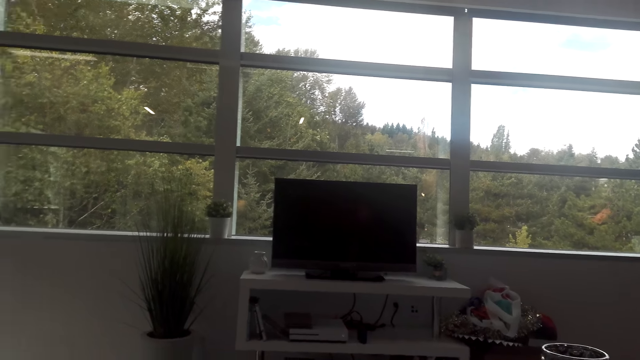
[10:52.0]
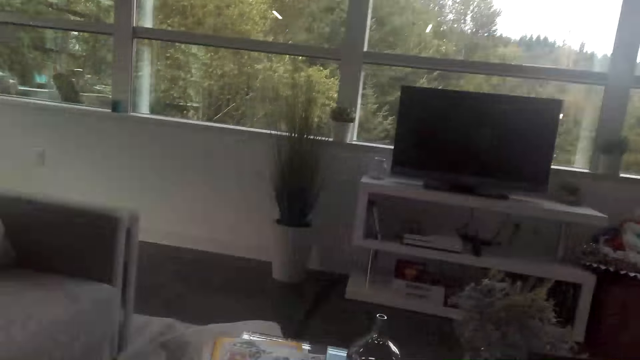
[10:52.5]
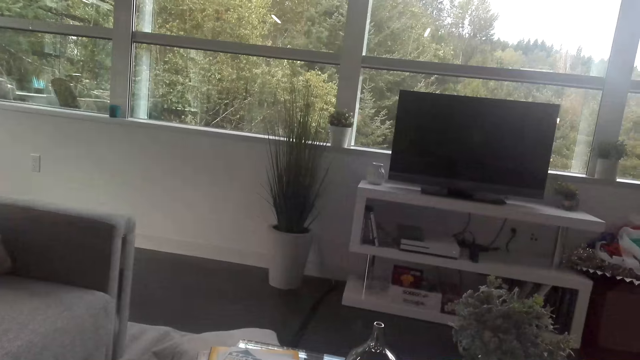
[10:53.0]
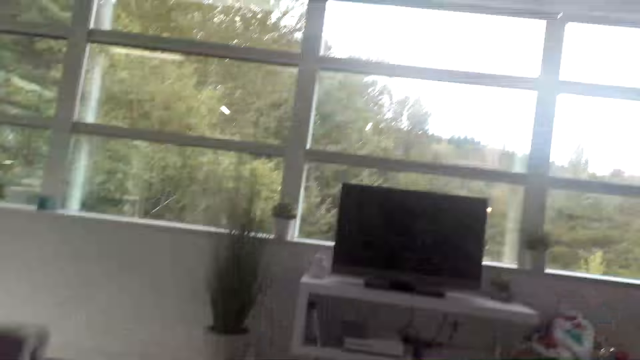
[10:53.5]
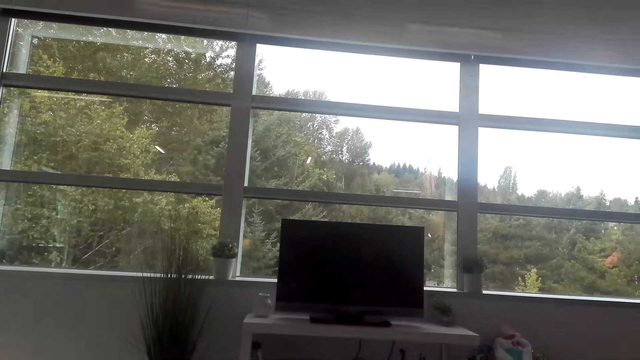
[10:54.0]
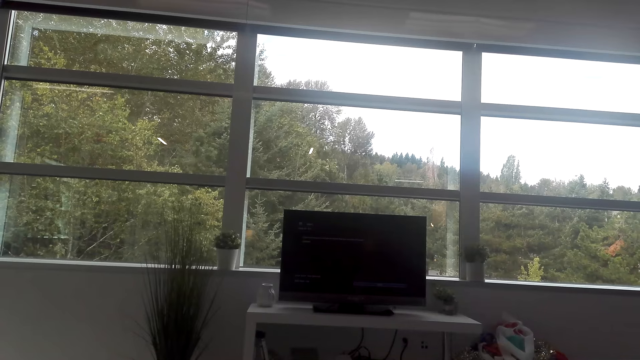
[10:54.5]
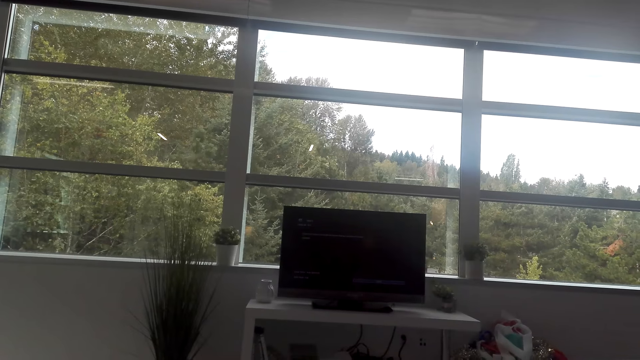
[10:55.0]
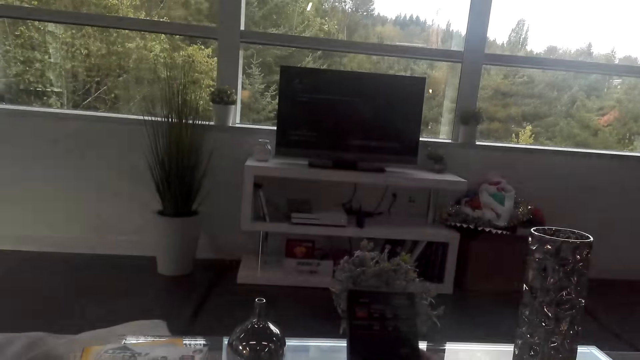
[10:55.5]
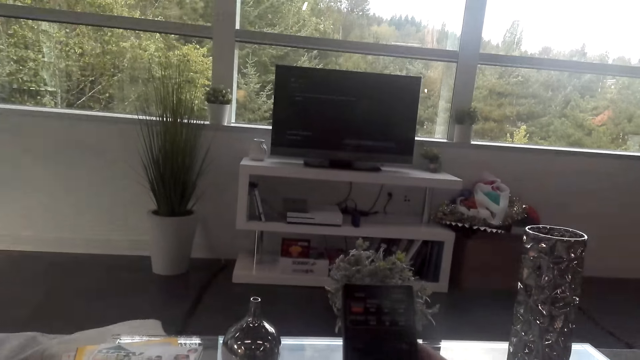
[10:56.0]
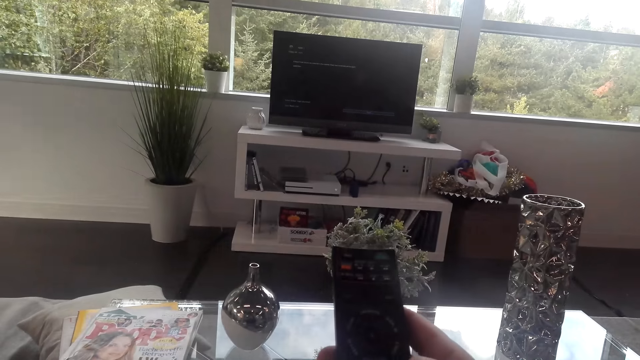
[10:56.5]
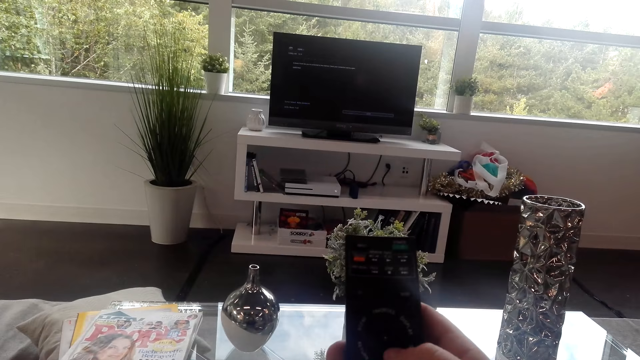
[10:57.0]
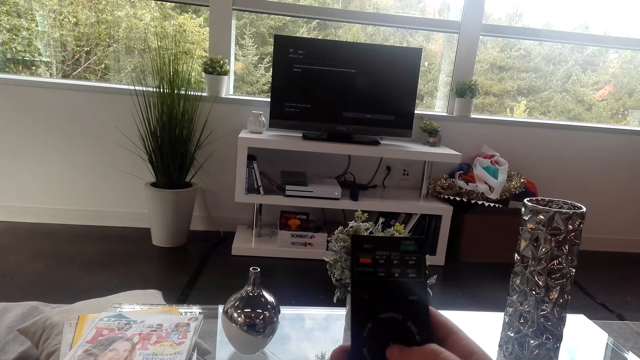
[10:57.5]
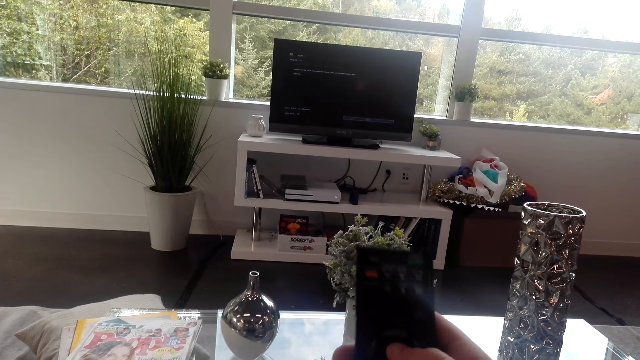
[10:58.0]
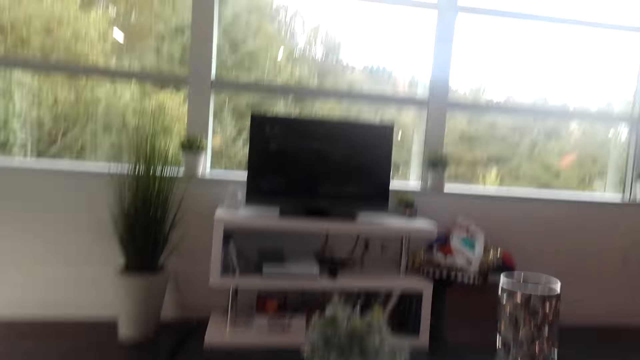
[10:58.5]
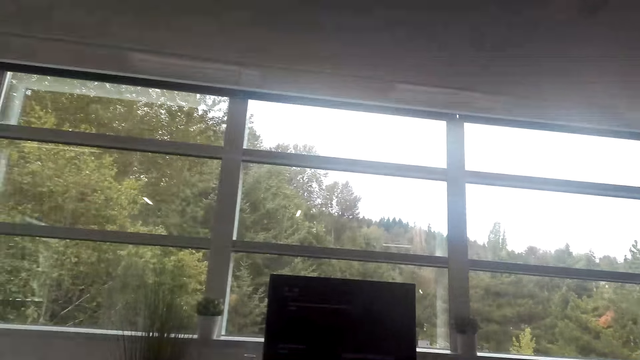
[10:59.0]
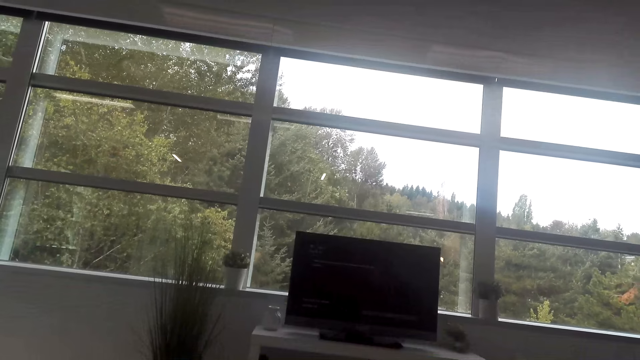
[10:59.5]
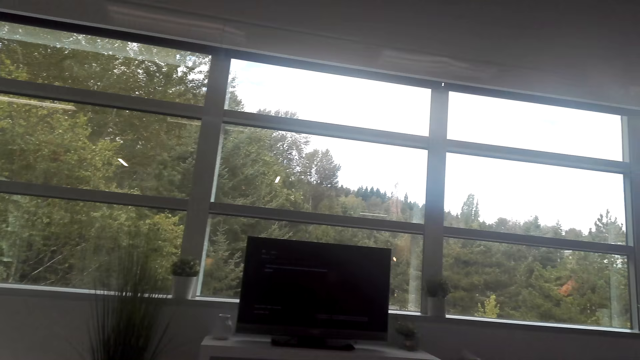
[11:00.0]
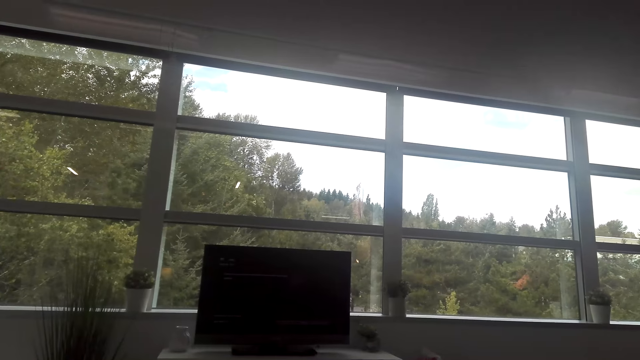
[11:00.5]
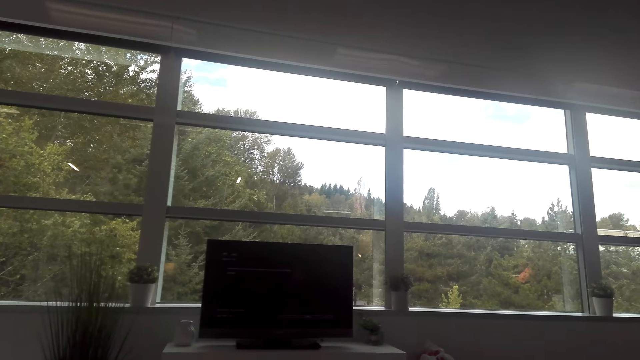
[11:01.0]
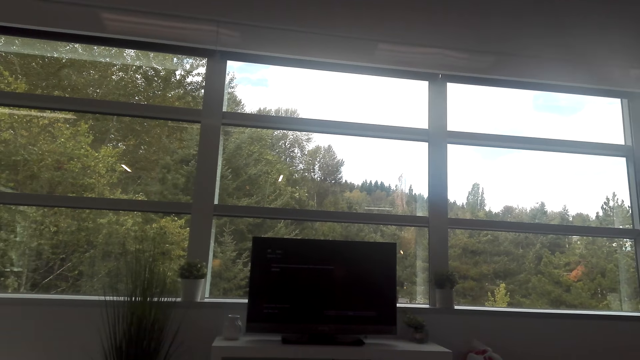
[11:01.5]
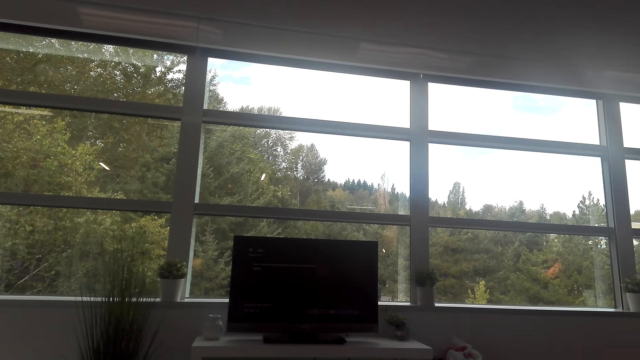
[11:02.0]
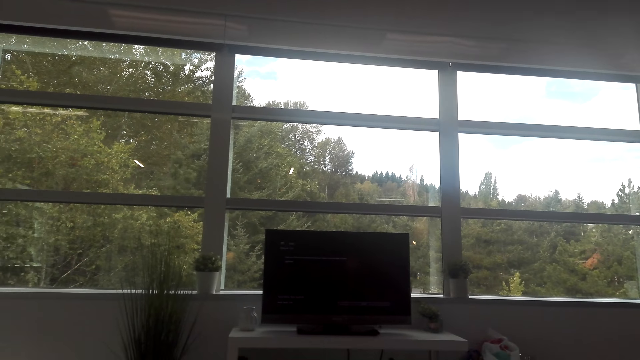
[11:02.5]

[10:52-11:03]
The camera wearer looks around the house. He operates the television with a remote control. He looks around the house. He stares at the remote control in his hands. He looks around the house. He operates the television with the remote control.

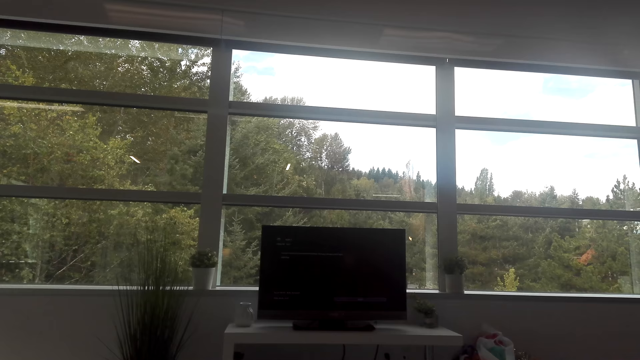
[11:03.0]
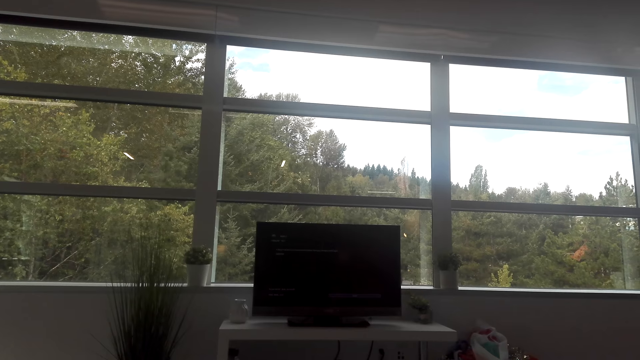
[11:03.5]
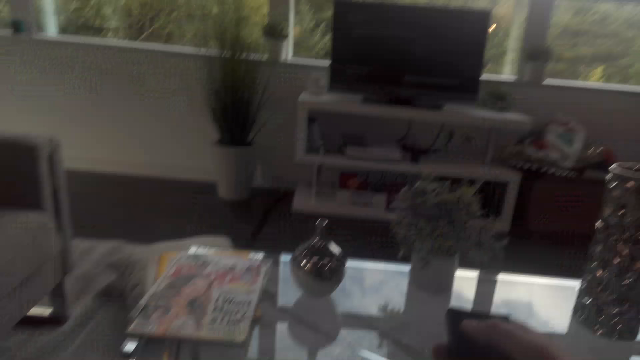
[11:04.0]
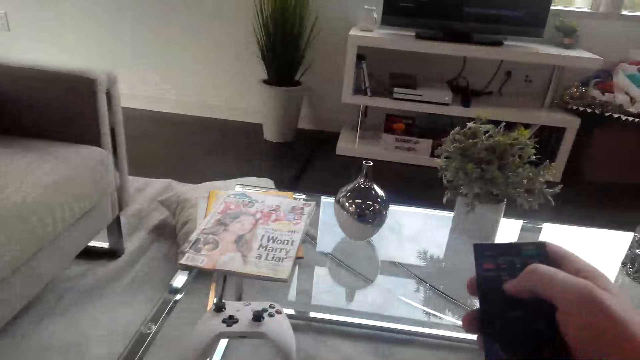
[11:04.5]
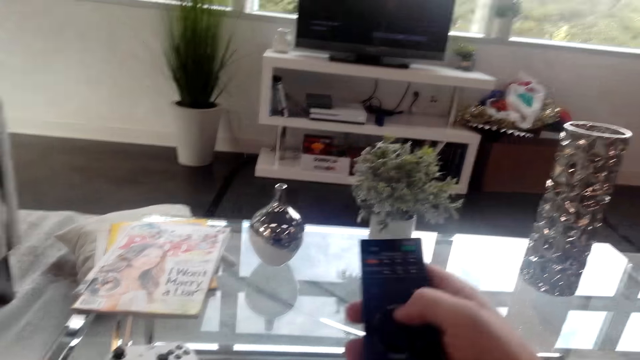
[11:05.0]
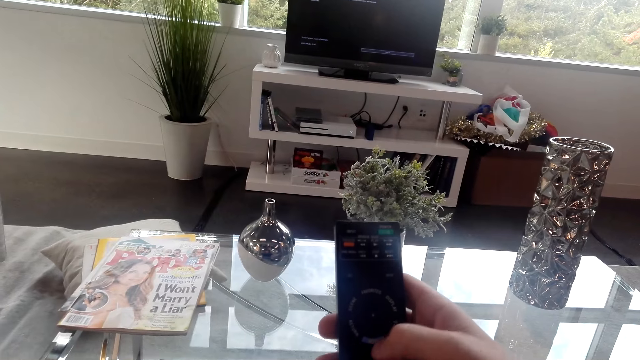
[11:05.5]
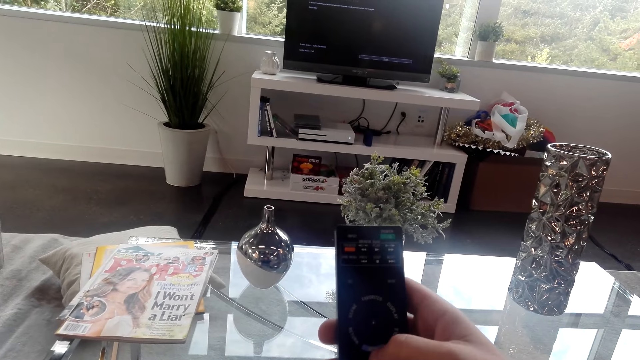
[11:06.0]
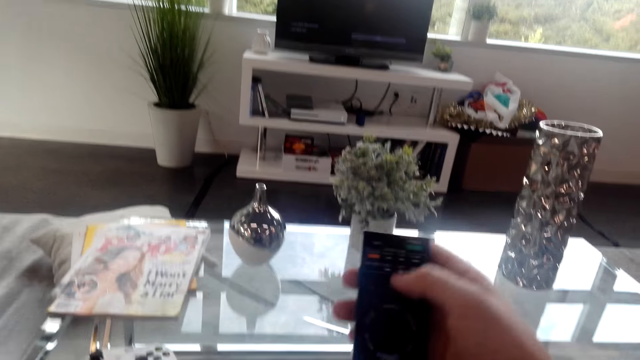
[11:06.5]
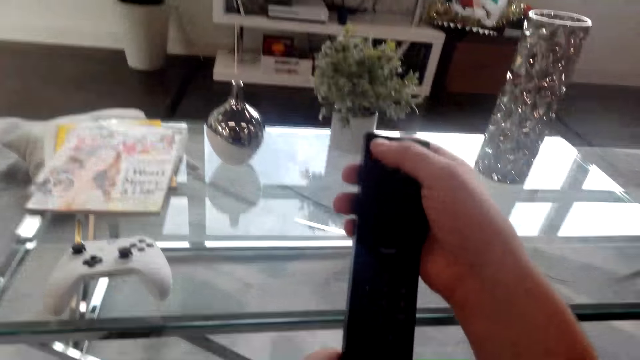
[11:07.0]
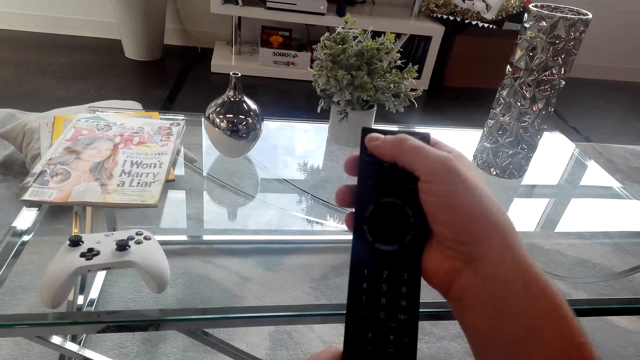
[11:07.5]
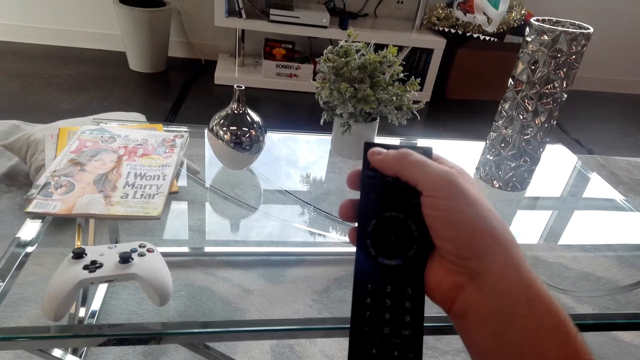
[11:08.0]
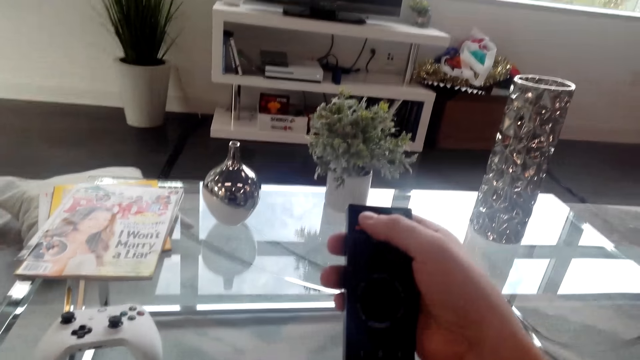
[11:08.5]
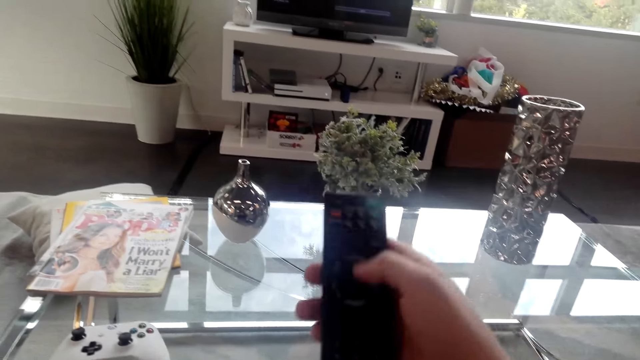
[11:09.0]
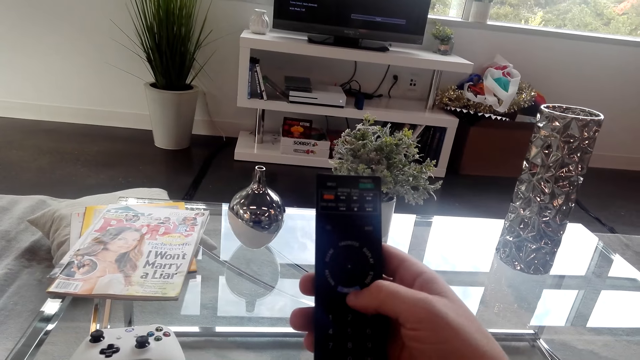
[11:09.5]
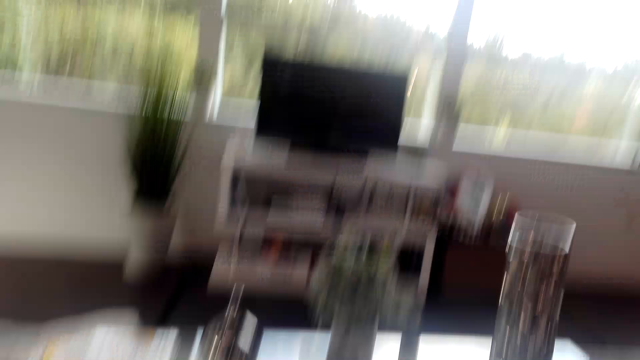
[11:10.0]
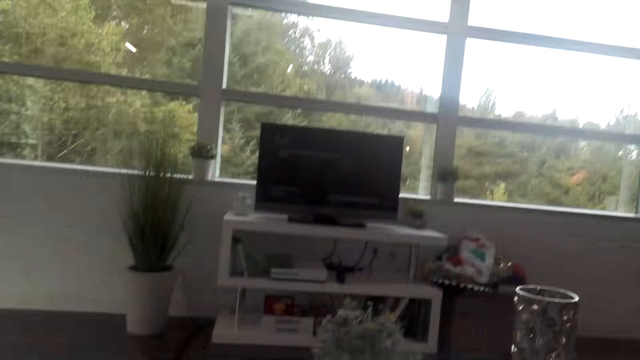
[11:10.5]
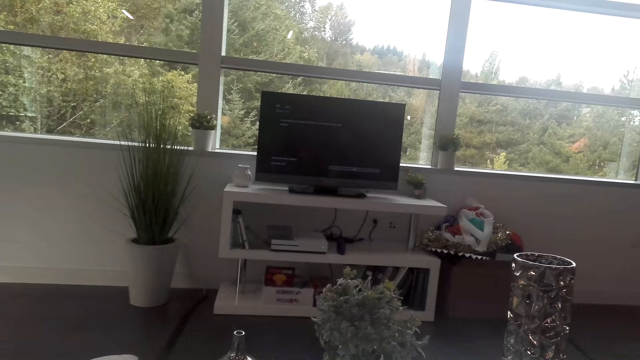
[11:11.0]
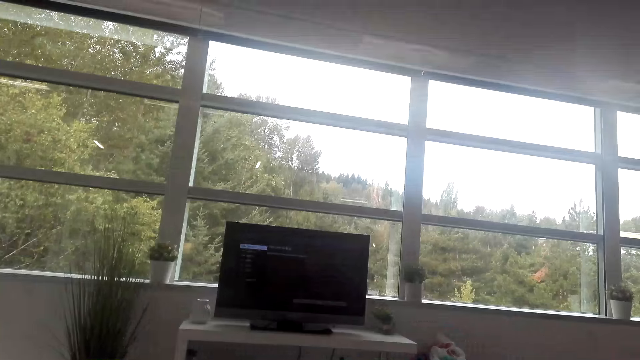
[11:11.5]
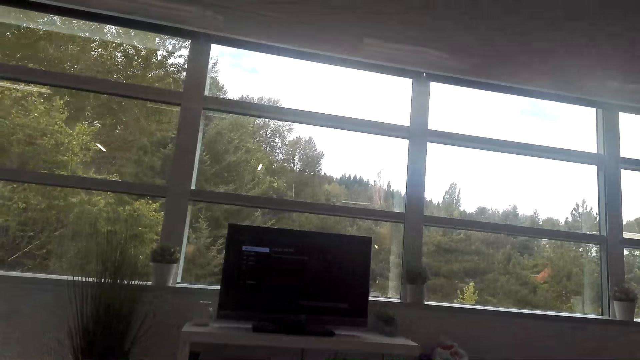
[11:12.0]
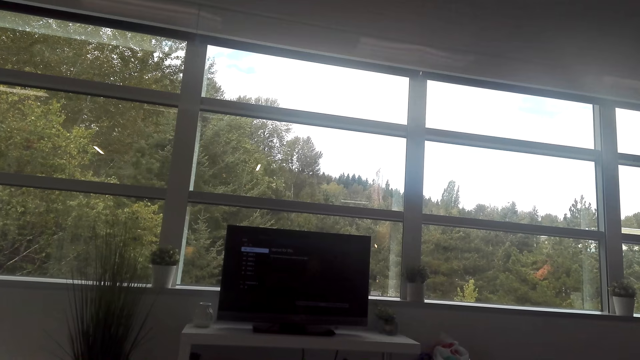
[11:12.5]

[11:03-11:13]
The camera wearer looks around the house. He operates the remote control in his hand. He looks around the house. He operates the television with the remote control.
